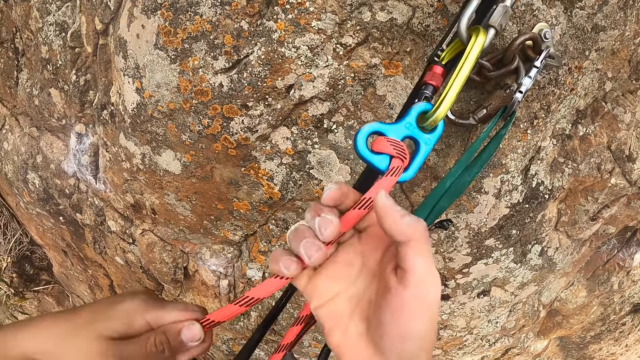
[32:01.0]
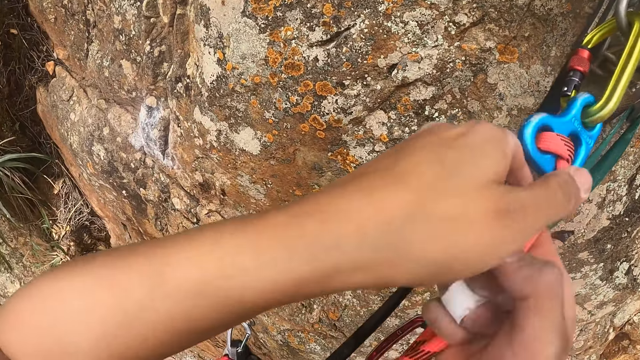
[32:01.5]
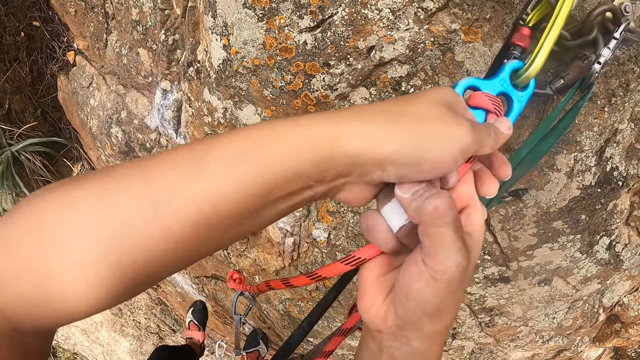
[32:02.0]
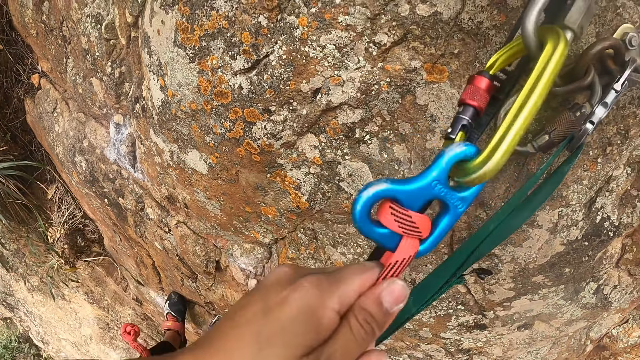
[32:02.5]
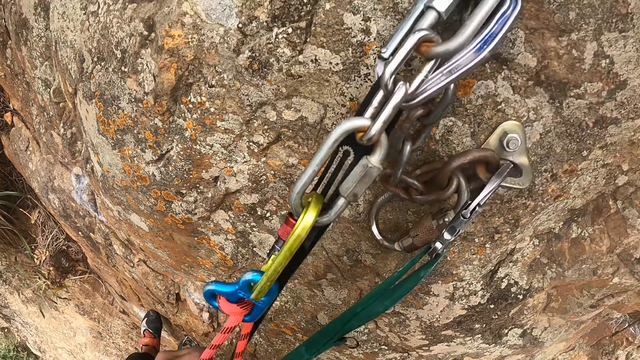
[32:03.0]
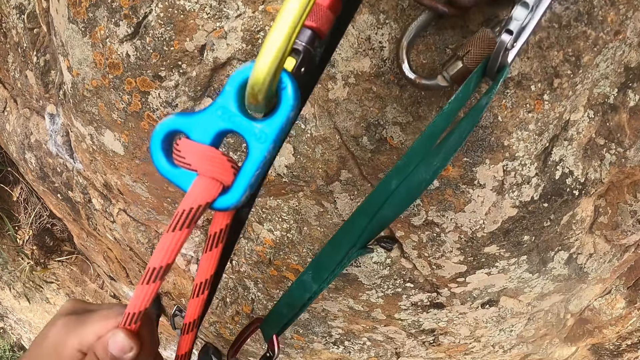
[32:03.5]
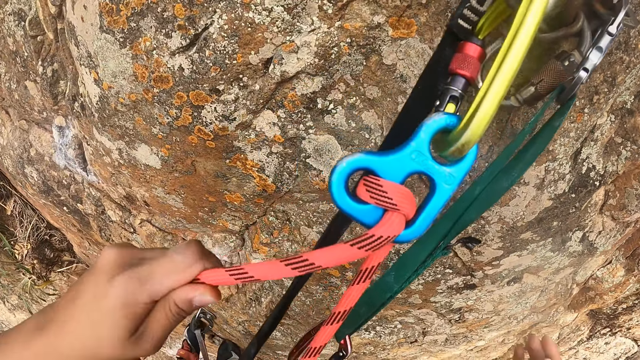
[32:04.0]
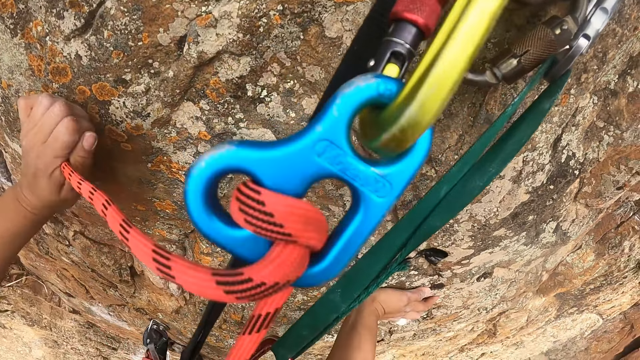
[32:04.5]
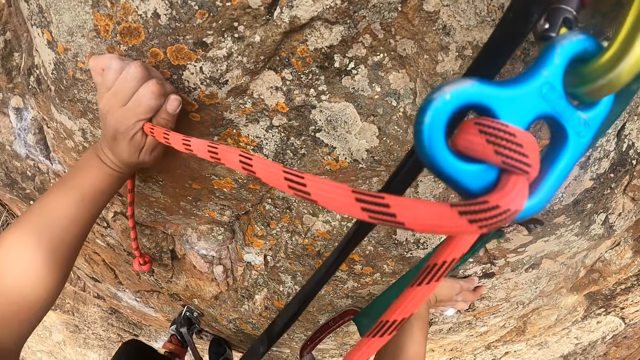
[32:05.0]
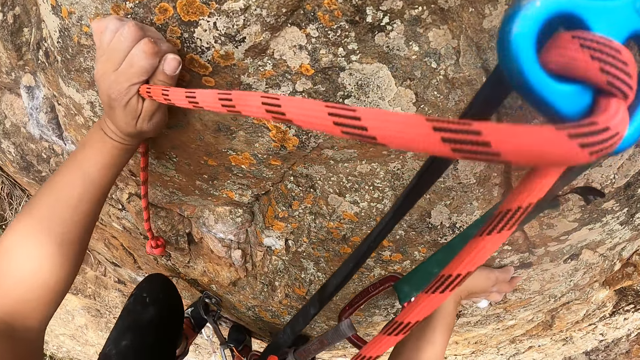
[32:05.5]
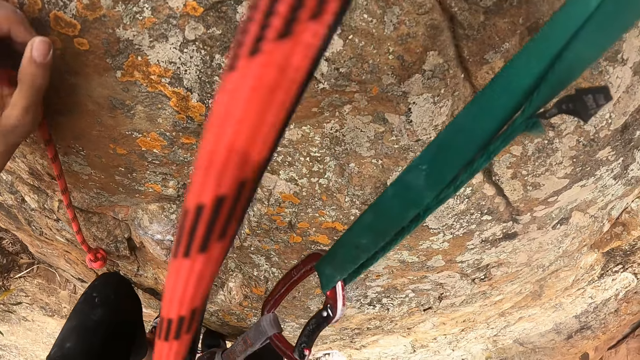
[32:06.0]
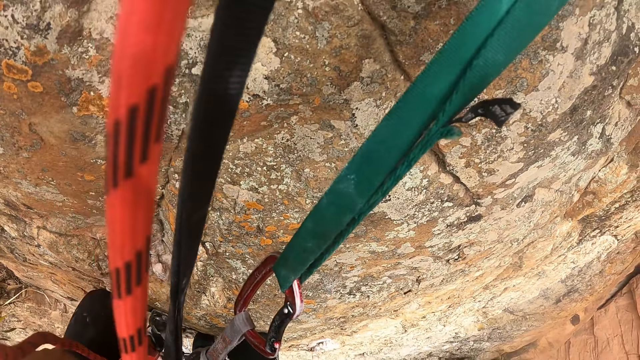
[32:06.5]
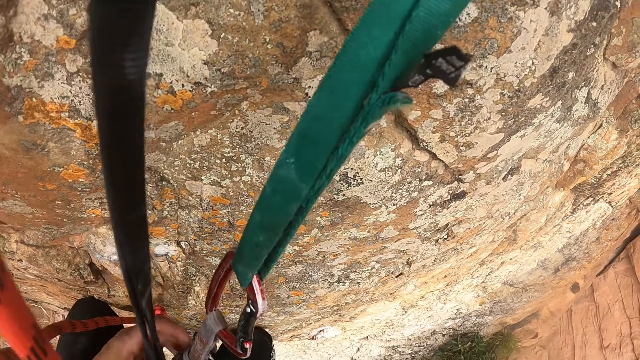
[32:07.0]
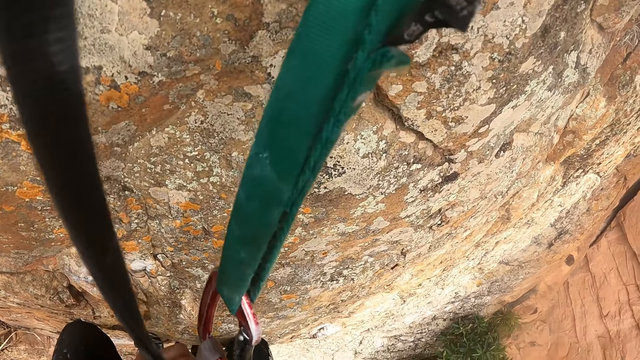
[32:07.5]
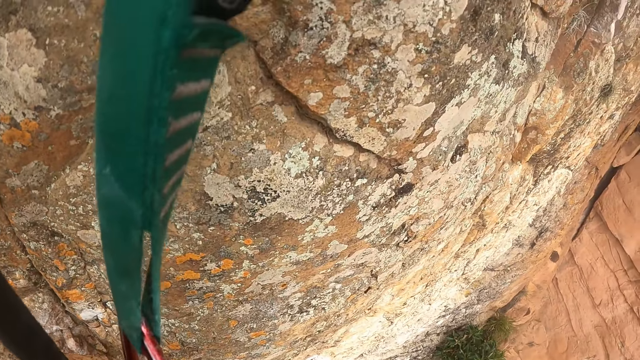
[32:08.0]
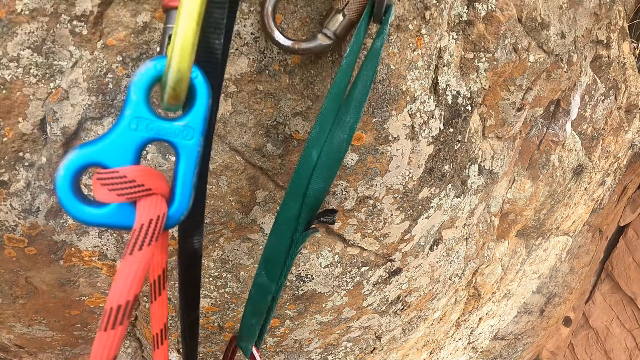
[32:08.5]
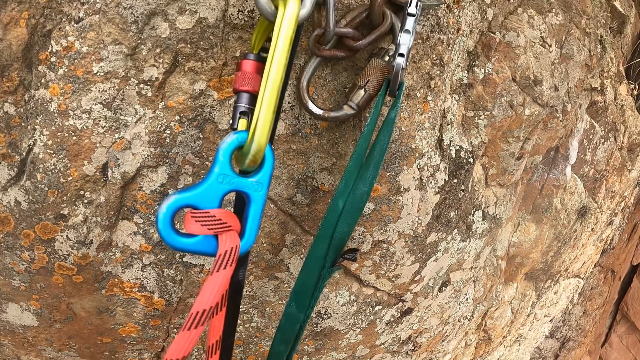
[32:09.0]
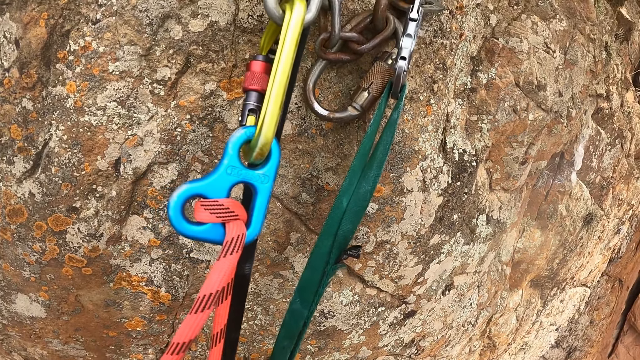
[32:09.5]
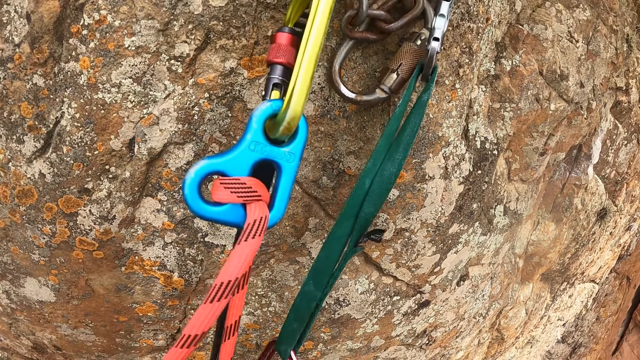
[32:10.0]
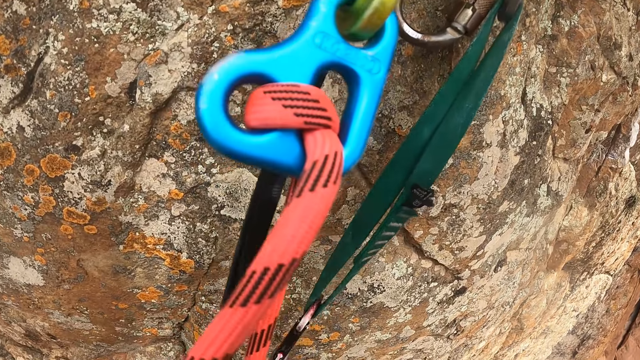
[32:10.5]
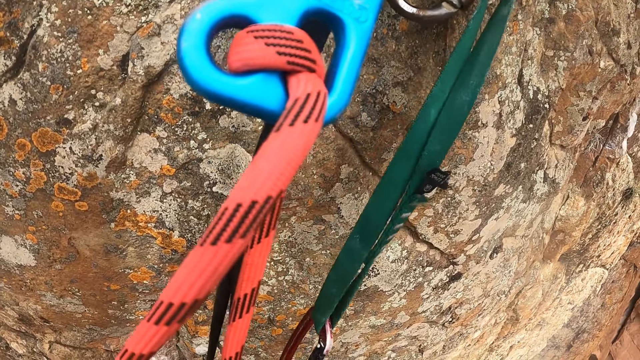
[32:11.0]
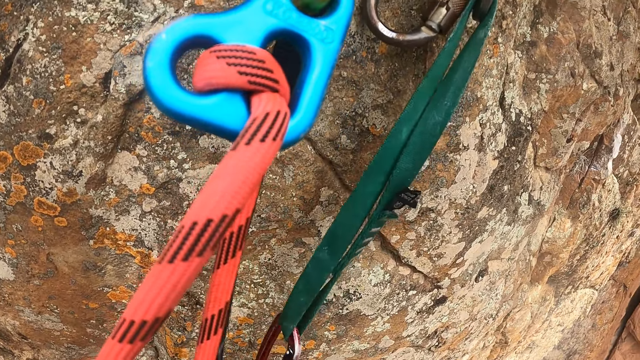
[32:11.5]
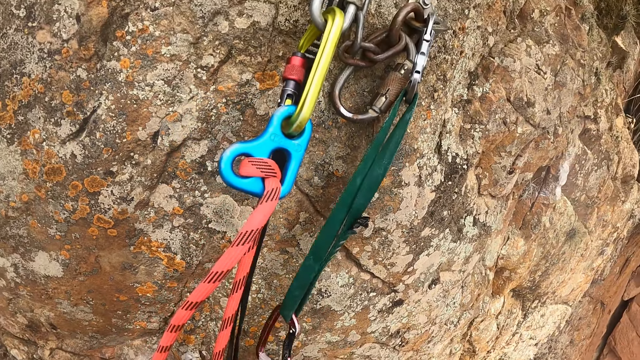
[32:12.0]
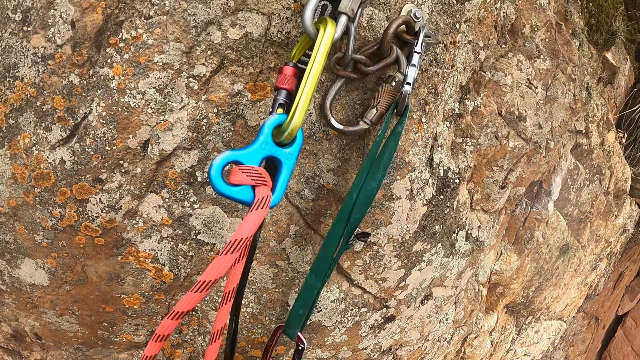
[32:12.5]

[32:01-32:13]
The camera wearer moves both hands on the rope. They pull the rope. They hold the rock. They pull back both hands. They touch the rope. They look down. They look at the rope. They touch the rope.

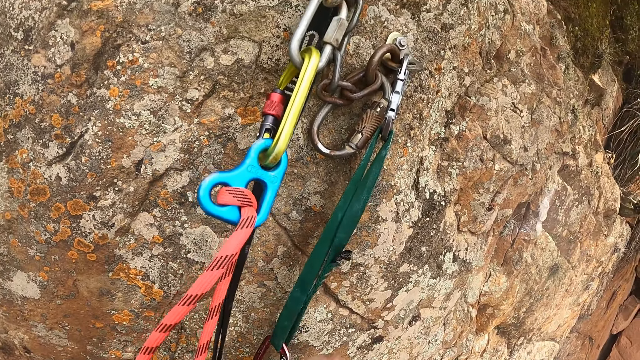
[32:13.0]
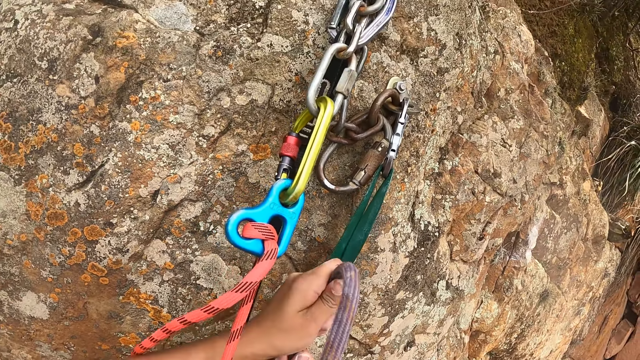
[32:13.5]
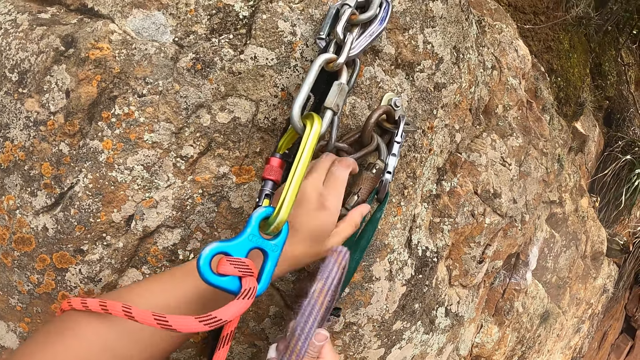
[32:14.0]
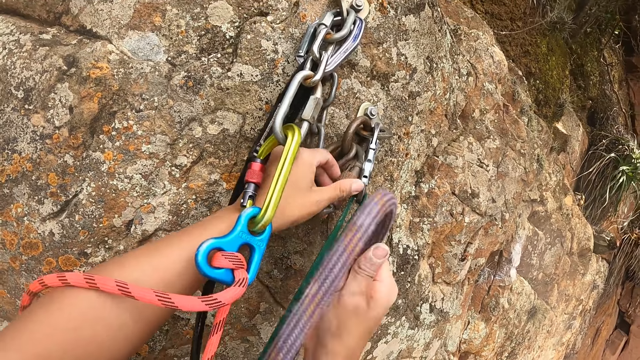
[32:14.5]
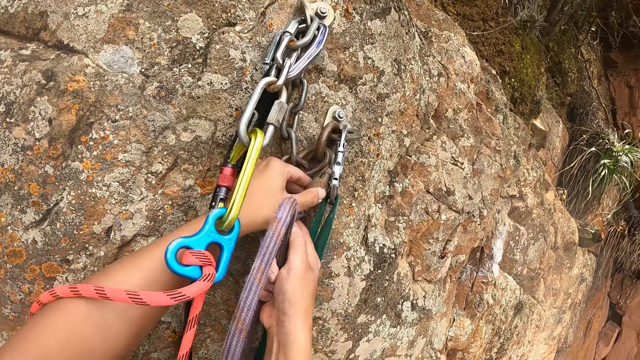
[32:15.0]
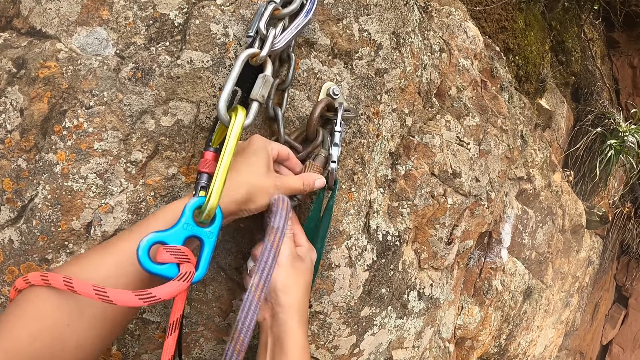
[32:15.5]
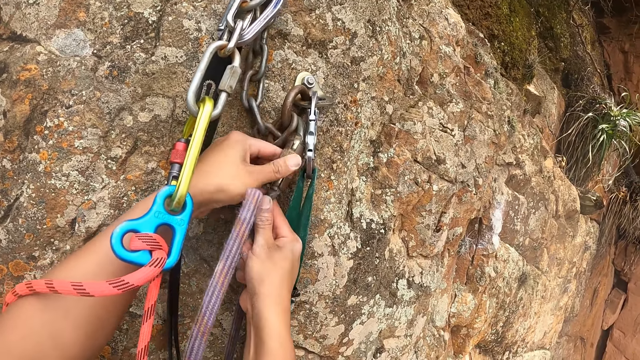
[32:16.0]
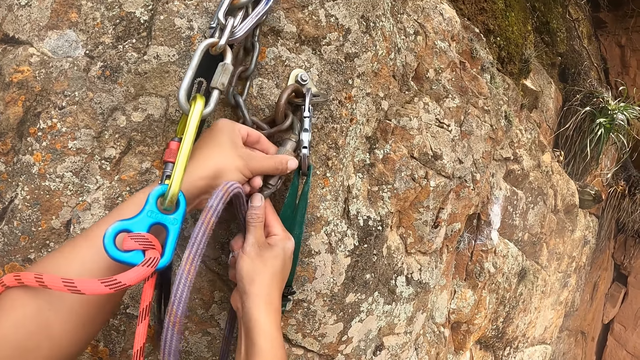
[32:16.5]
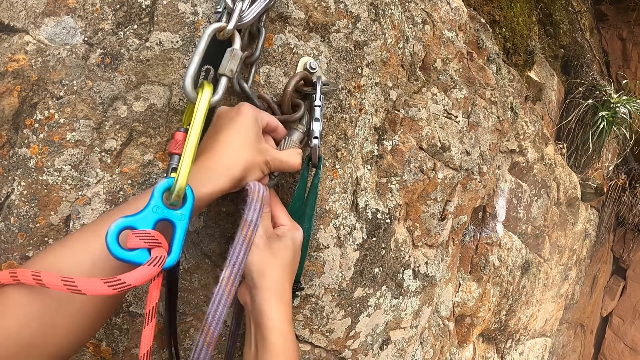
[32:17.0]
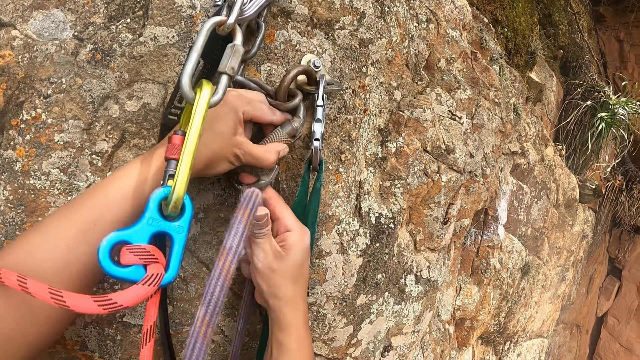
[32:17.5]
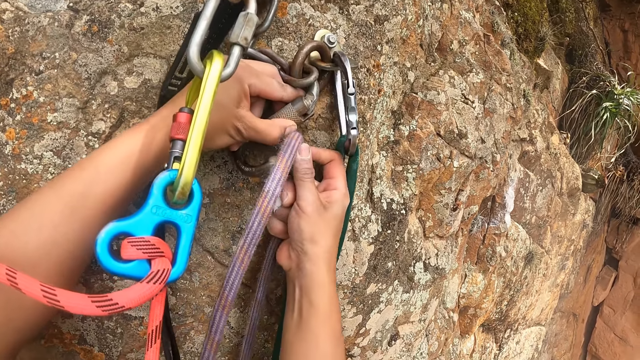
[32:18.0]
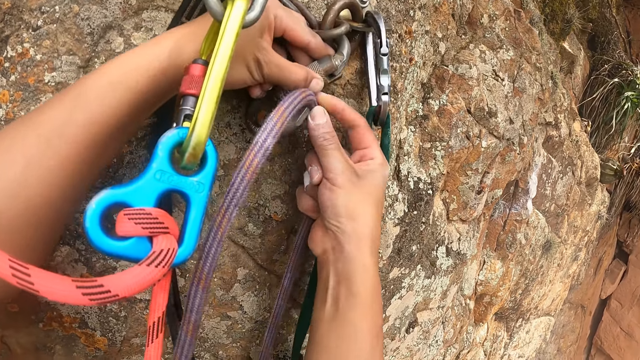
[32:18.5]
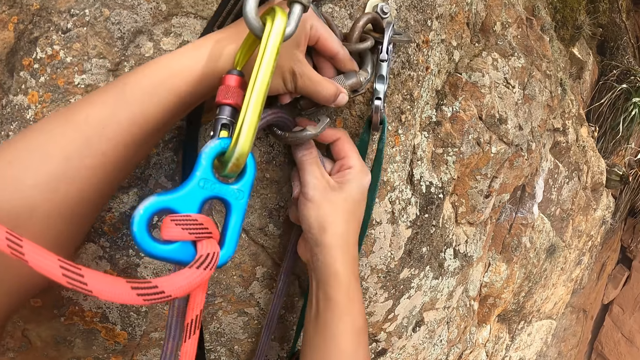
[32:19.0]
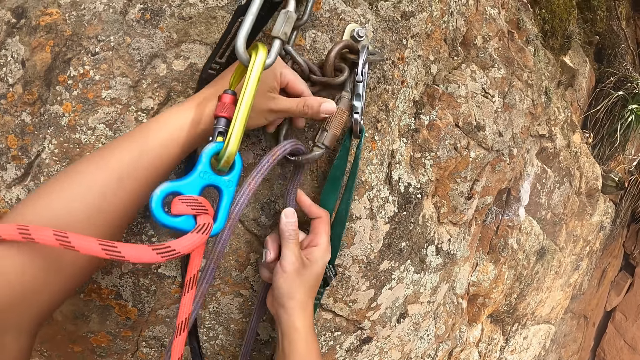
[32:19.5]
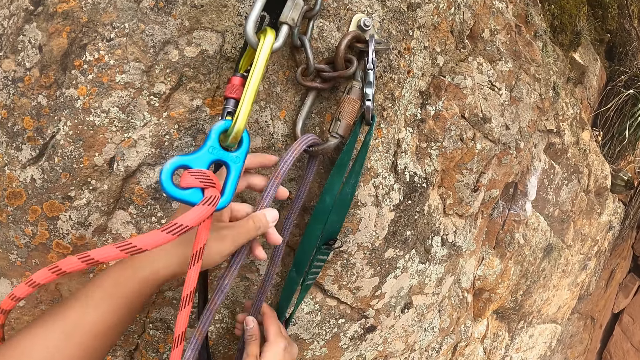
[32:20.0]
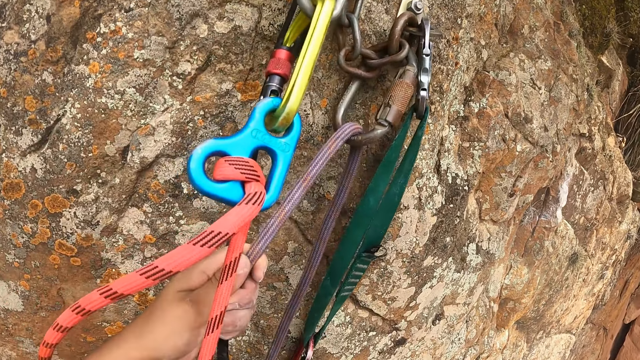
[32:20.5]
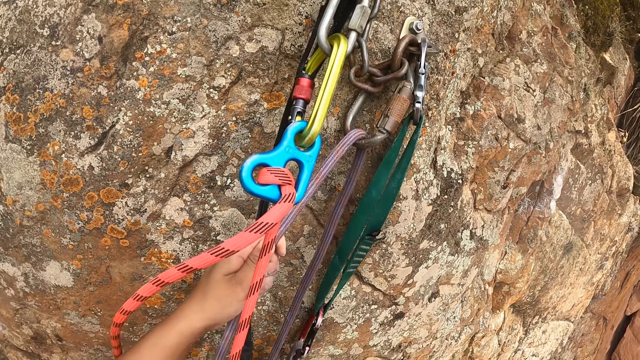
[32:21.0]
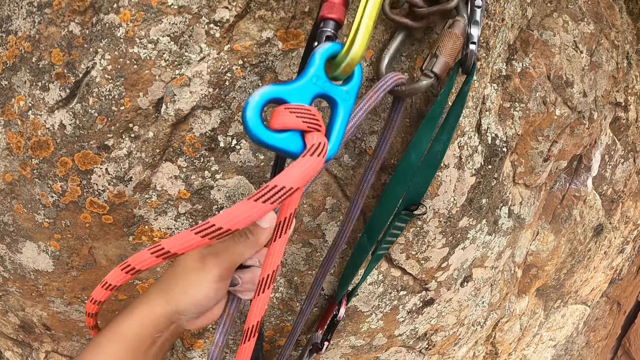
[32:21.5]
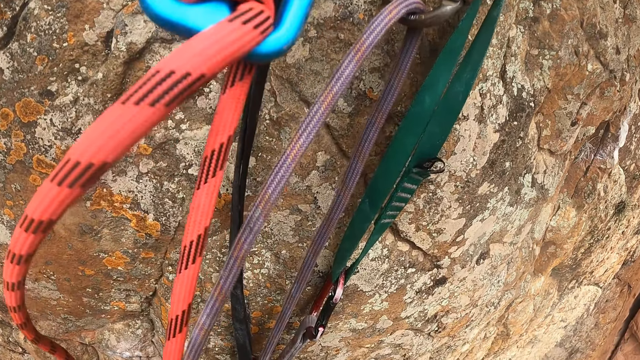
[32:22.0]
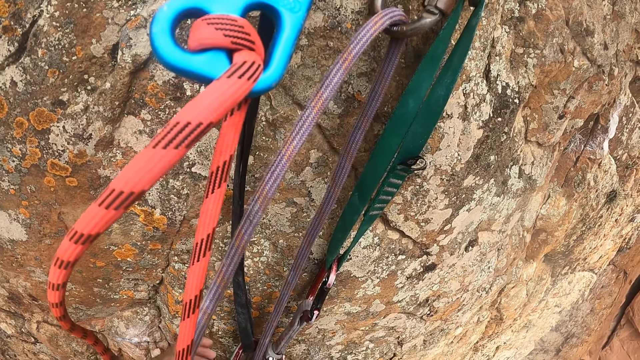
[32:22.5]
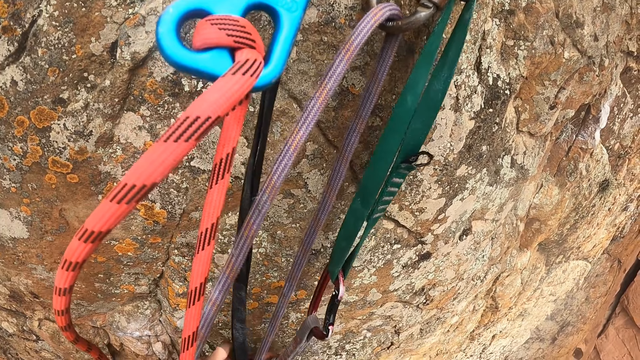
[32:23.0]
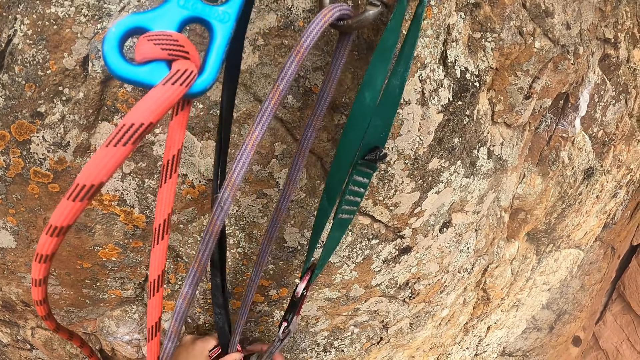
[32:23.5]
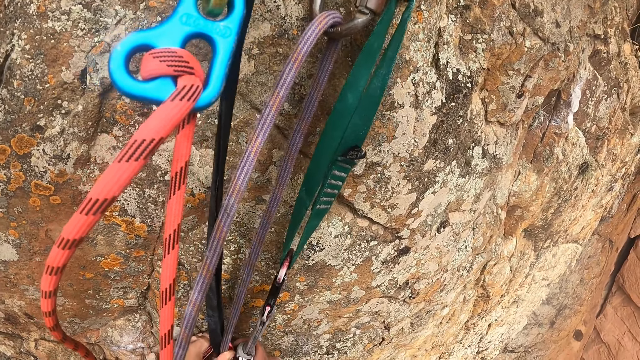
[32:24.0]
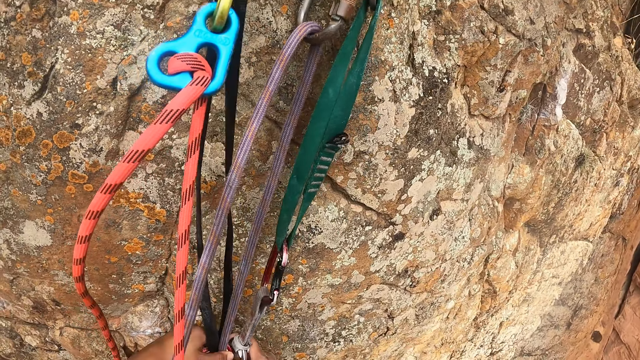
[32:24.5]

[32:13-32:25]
The camera wearer lifts the rope. They lift the left hand. They pull the hook. They open the hook. They insert the rope on the hook. They move both hands. They pull the rope. They move the left hand on the rope. They touch the rope.
